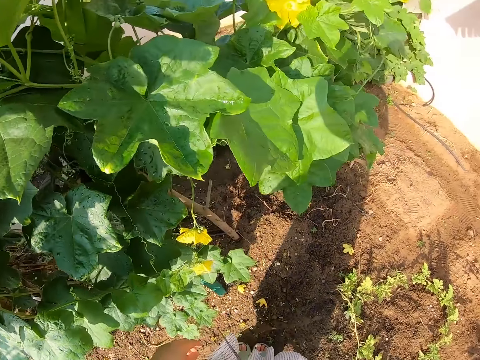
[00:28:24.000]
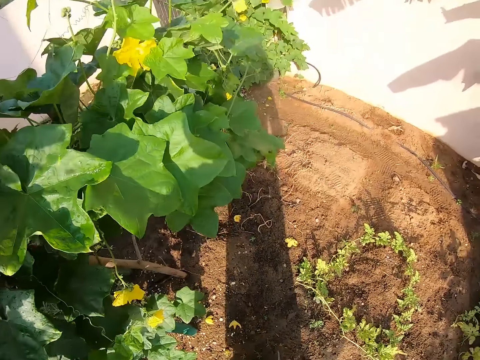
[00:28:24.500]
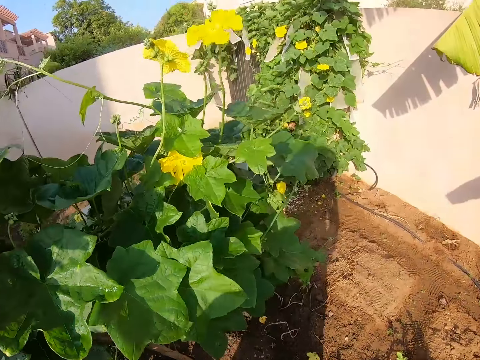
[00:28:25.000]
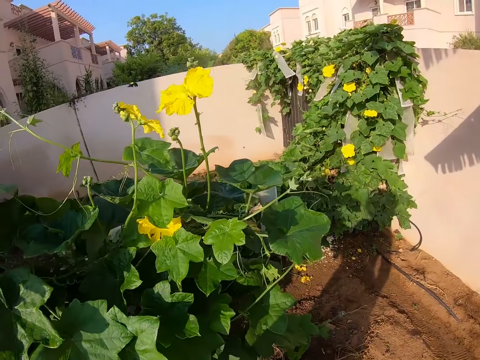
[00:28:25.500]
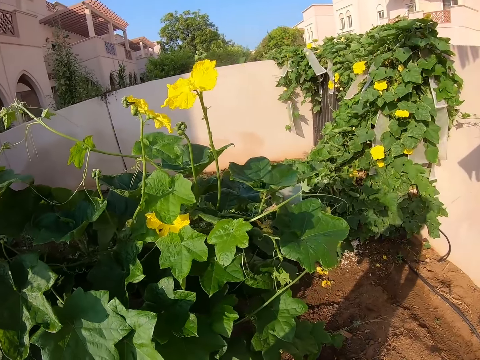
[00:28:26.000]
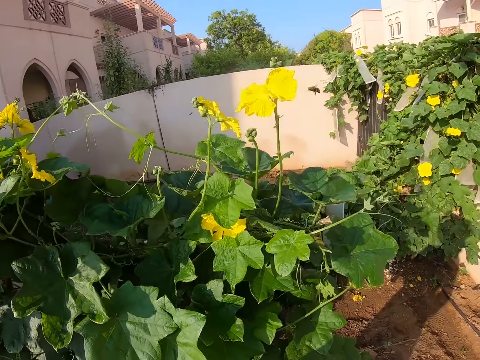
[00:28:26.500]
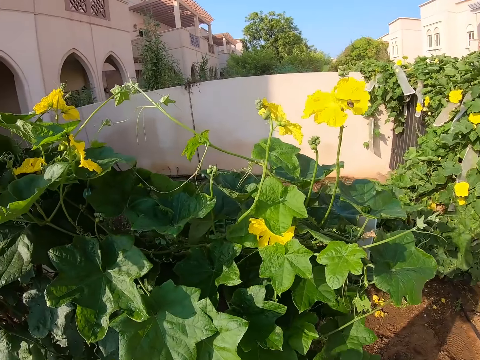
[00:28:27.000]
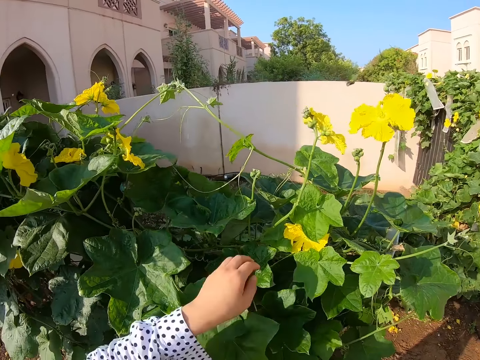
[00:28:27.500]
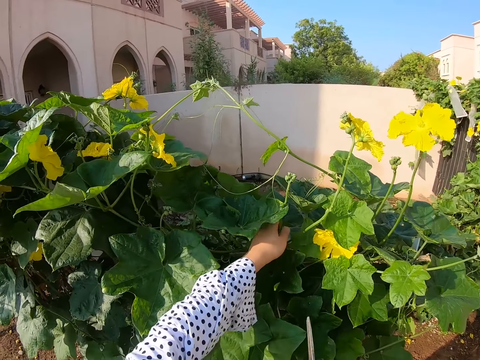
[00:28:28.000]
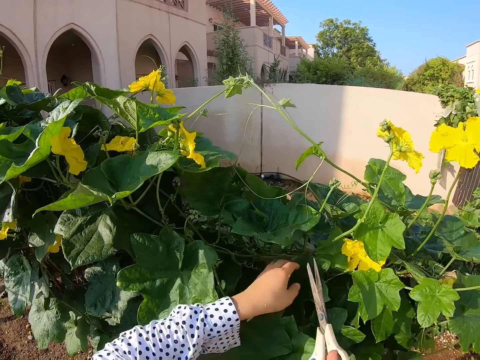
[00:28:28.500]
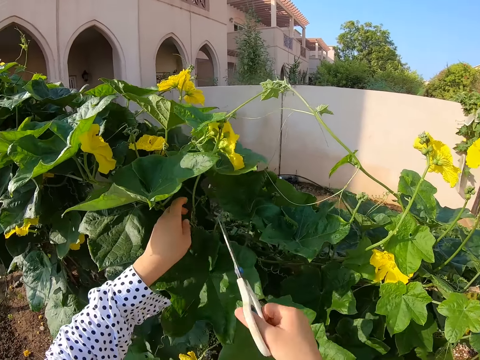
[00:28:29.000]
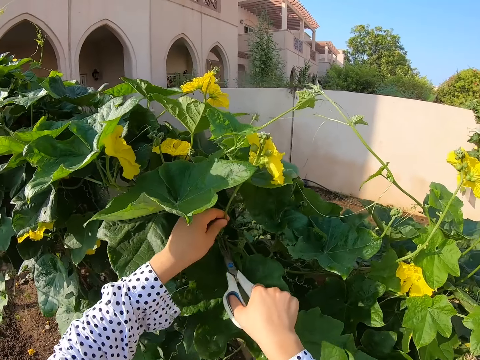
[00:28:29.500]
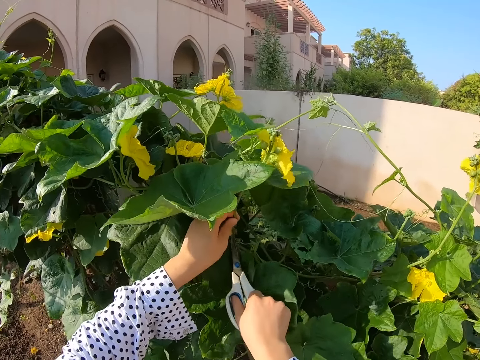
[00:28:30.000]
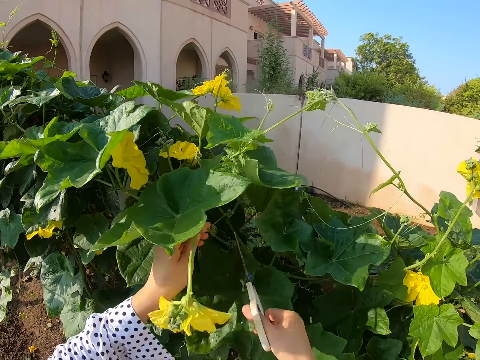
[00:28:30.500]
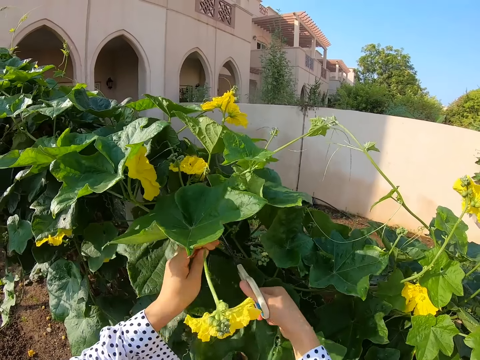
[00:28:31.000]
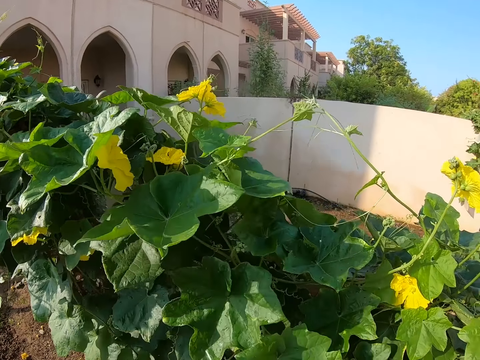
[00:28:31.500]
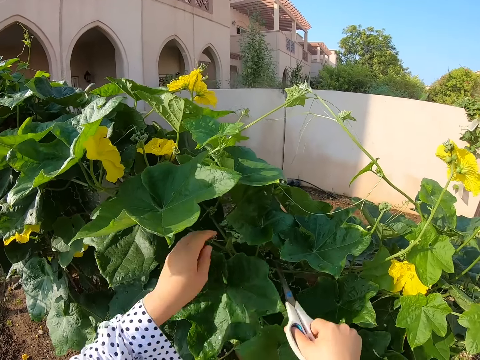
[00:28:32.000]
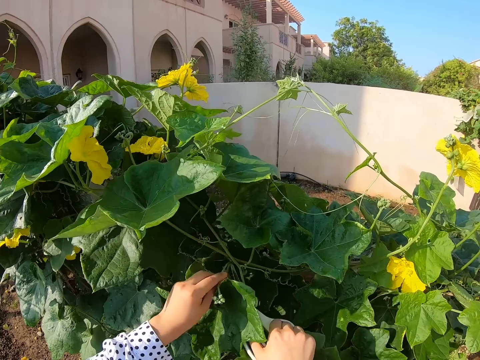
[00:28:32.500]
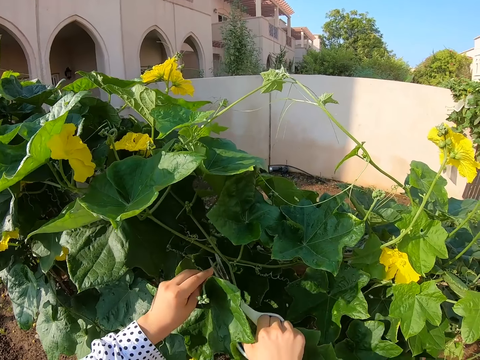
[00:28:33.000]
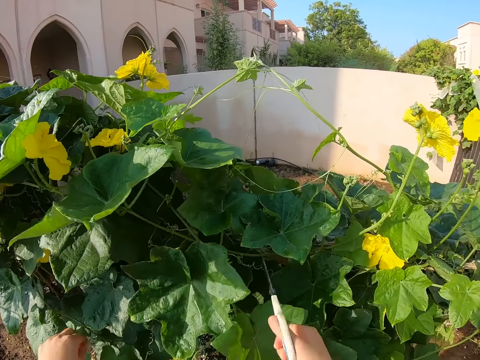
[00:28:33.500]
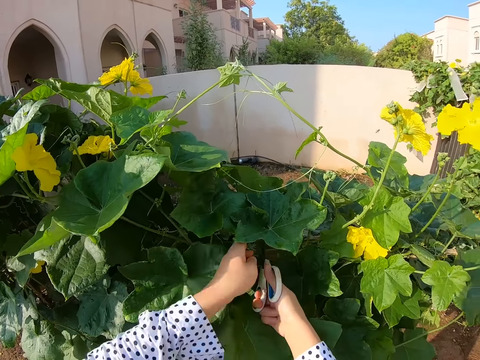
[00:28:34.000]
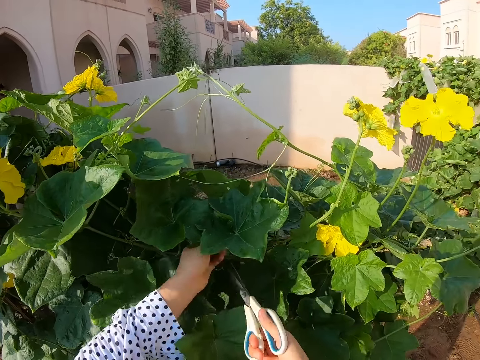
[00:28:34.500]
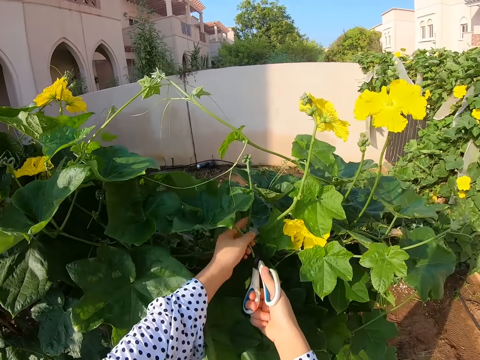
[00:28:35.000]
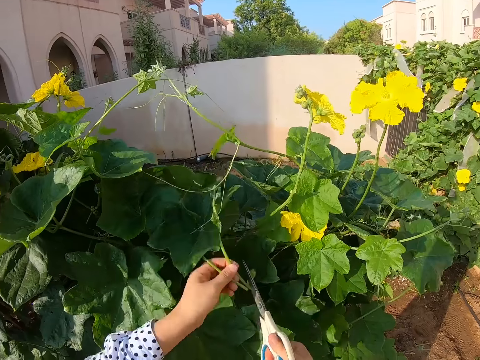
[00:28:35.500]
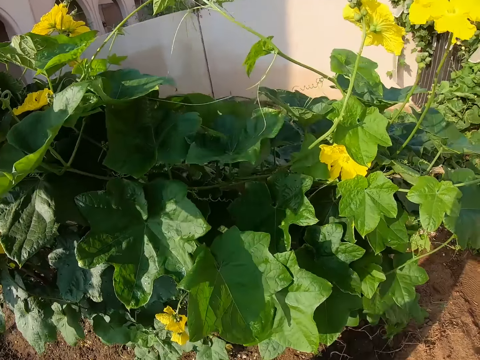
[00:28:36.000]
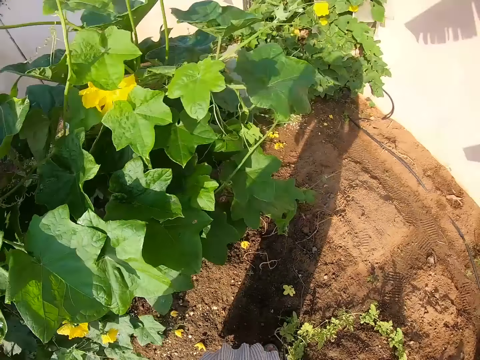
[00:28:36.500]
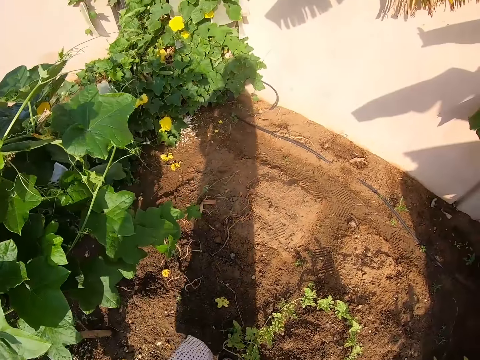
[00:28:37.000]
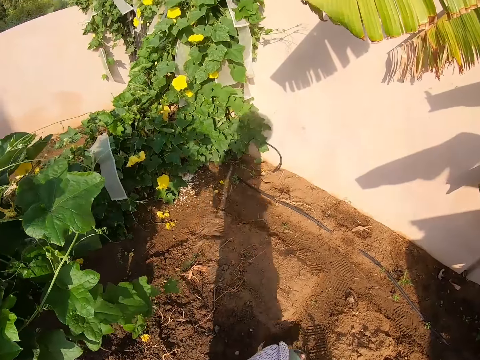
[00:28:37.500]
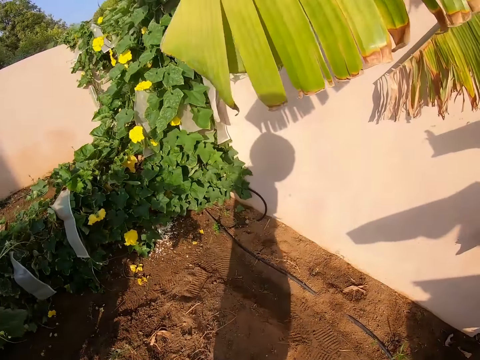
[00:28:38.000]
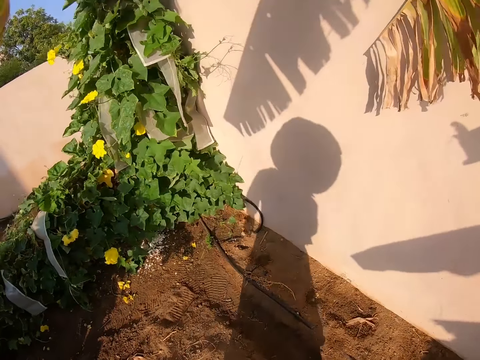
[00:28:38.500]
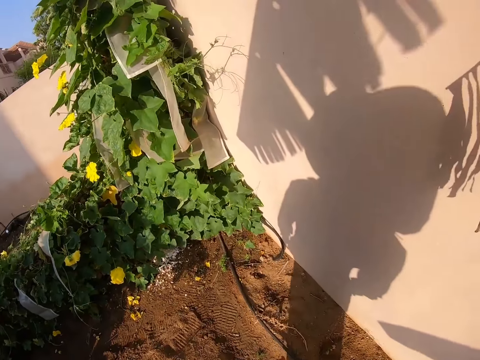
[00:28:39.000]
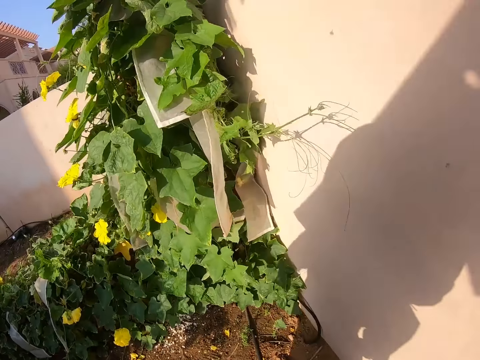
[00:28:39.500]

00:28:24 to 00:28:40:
The camera wearer looks around. They cut off part of a leaf. They touch the plant. They cut a bud with scissors. They cut the plant with scissors repeatedly. They cut the bud with scissors. They walk in the farm.

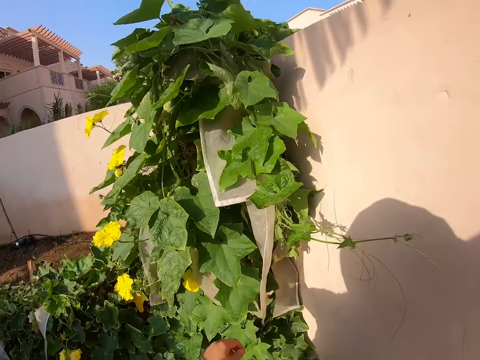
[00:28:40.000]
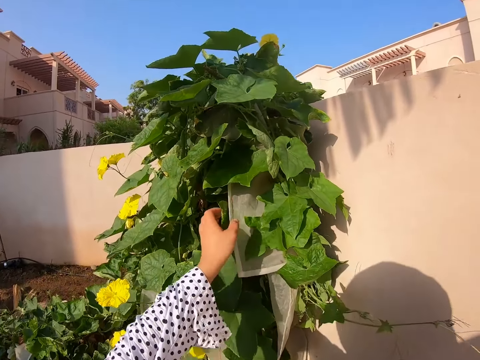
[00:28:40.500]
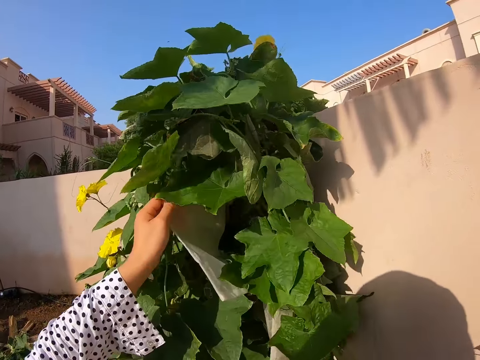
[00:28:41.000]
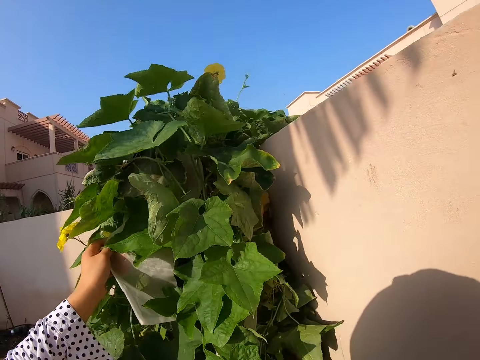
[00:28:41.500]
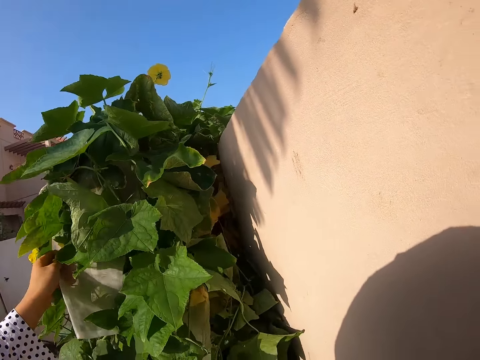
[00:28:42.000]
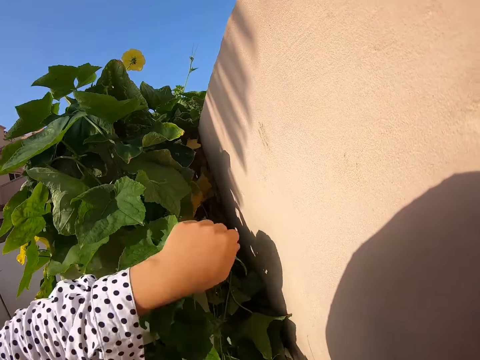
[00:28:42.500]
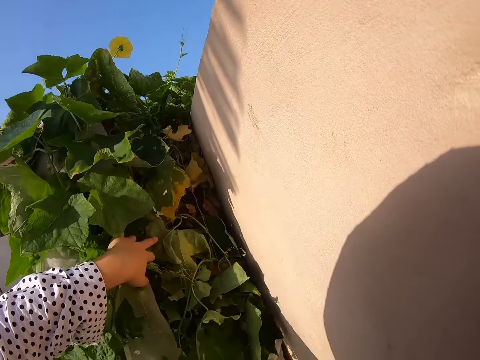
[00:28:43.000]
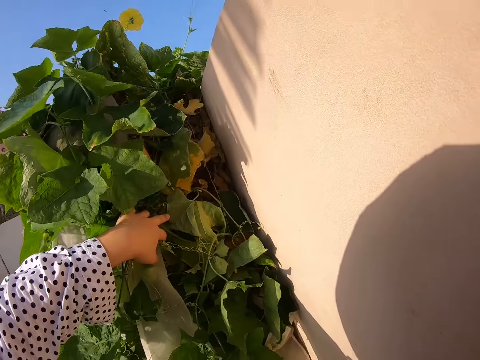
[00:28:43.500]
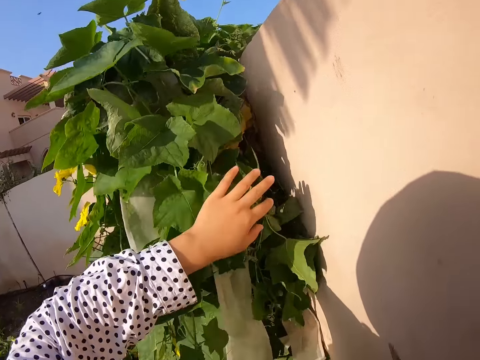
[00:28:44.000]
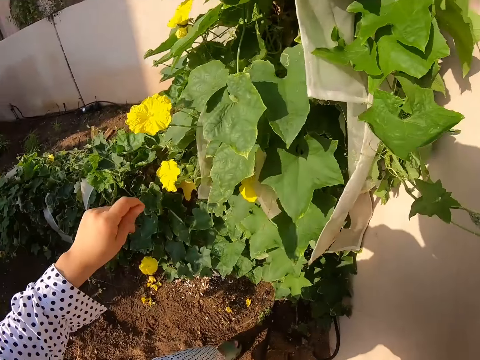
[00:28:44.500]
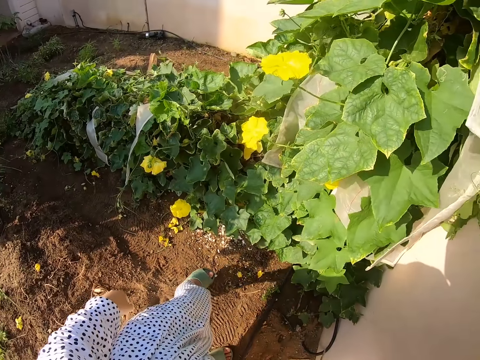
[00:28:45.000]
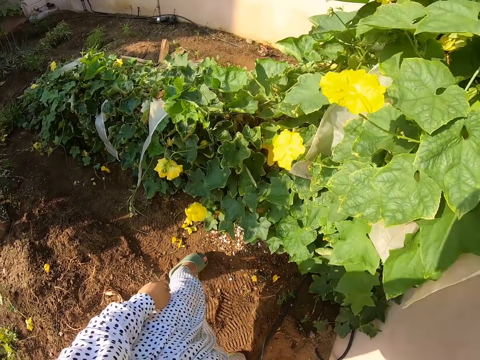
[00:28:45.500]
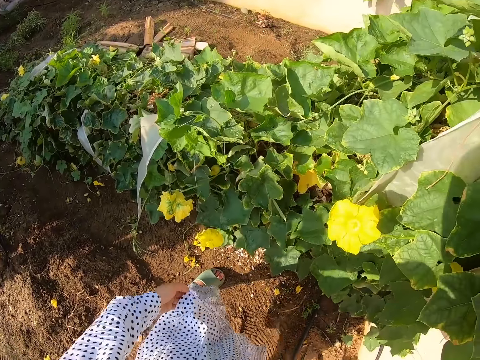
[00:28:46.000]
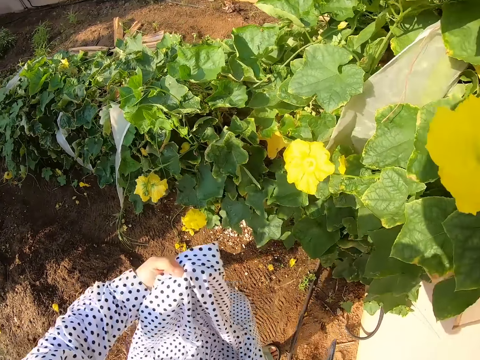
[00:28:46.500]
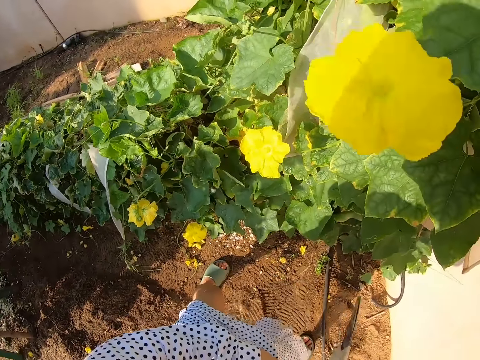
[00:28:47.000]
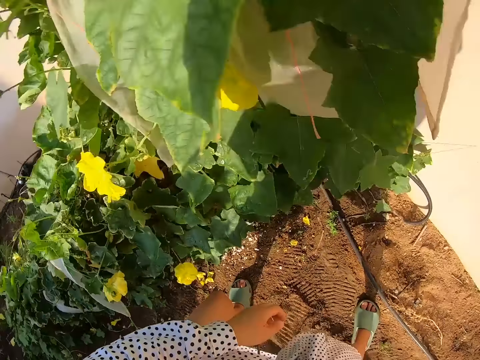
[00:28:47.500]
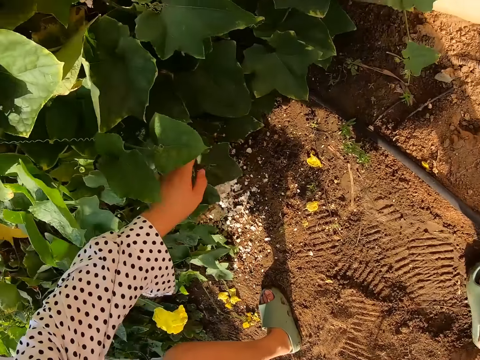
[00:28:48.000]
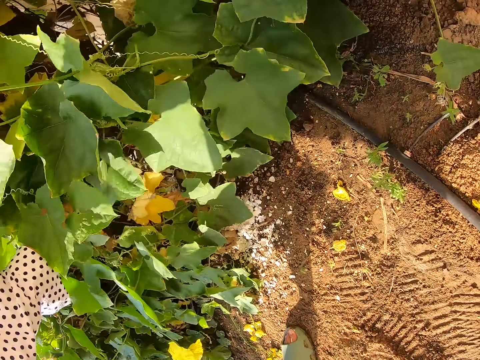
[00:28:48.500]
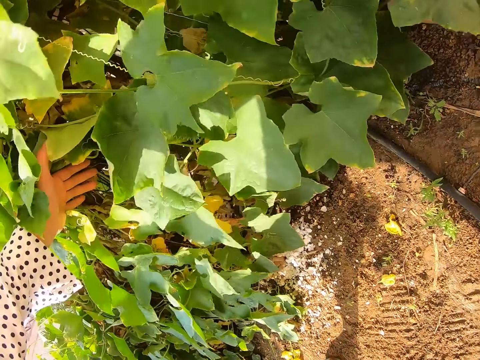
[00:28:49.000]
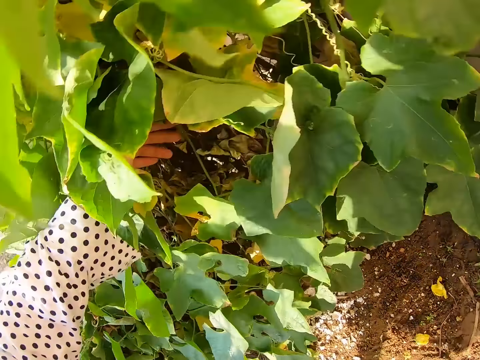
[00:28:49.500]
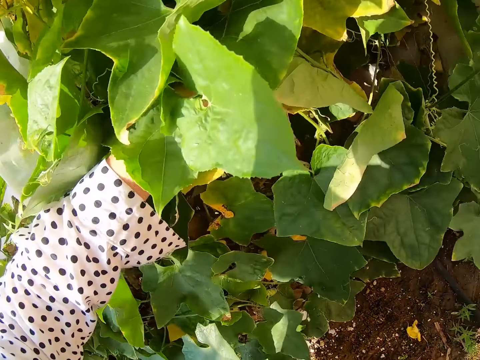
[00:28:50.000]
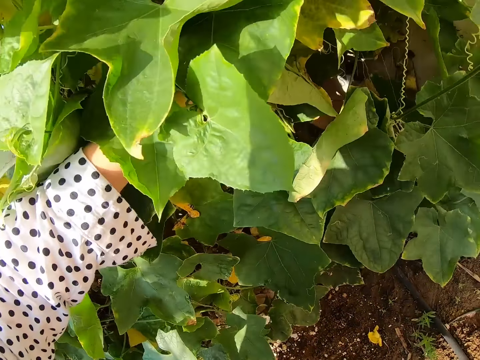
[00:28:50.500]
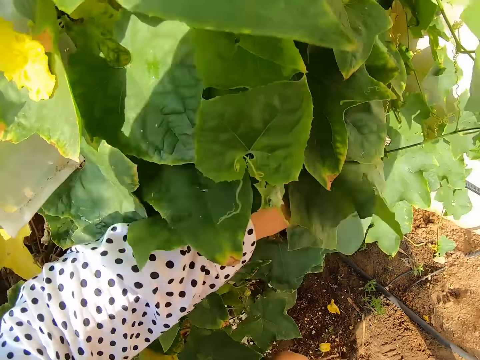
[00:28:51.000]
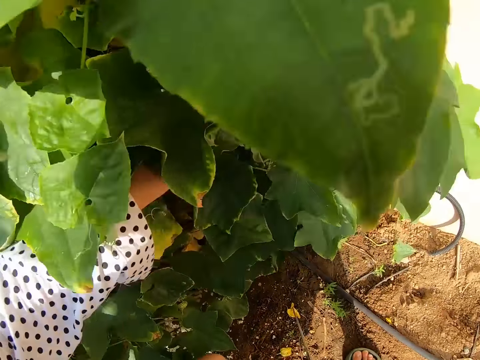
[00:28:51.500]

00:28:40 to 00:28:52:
The camera wearer holds a nylon. She touches a paper hanged on the plant. She holds the plant. She holds a cloth. She pulls up her dress. She holds the plant.
